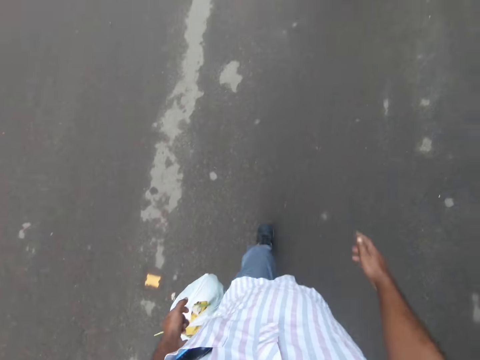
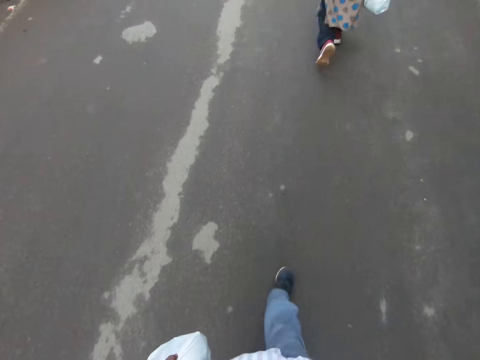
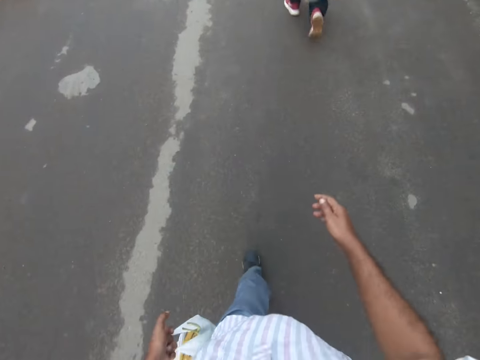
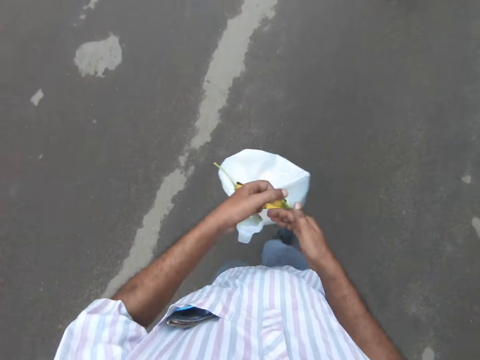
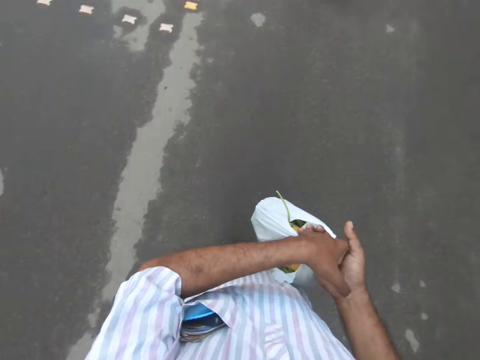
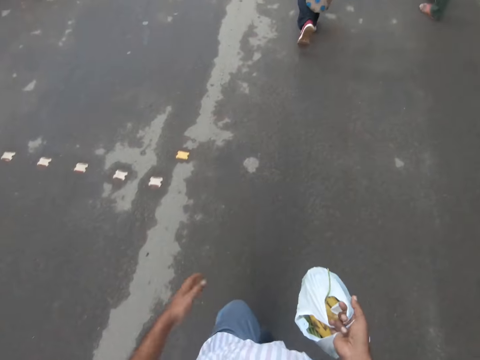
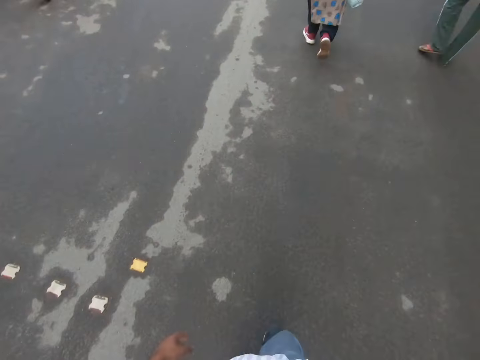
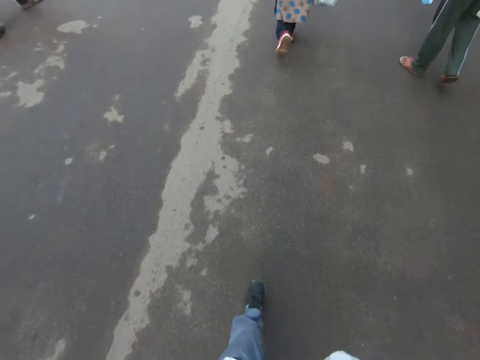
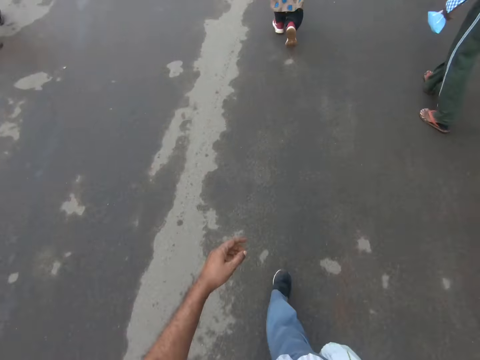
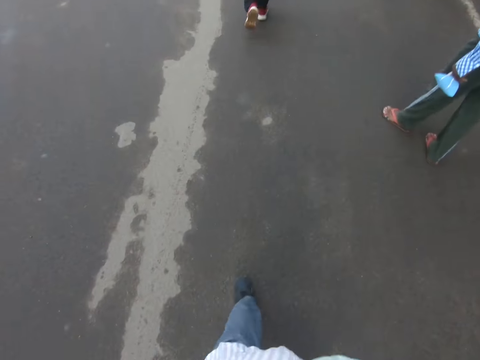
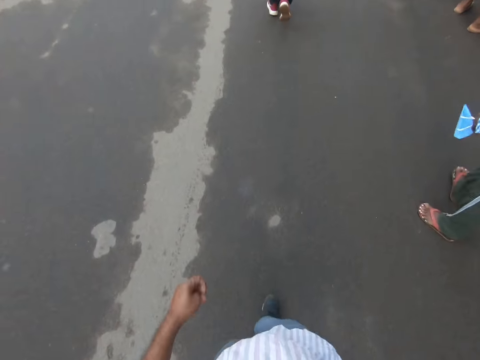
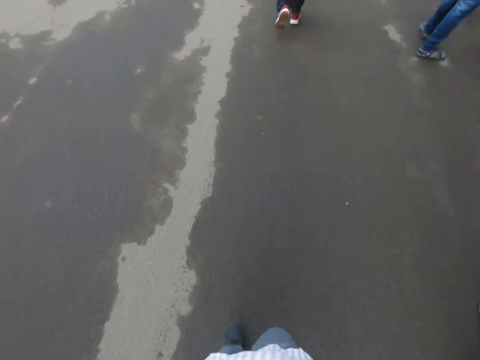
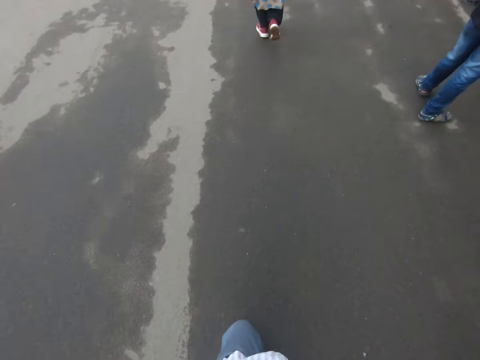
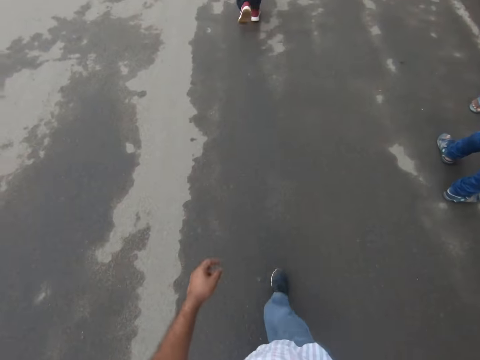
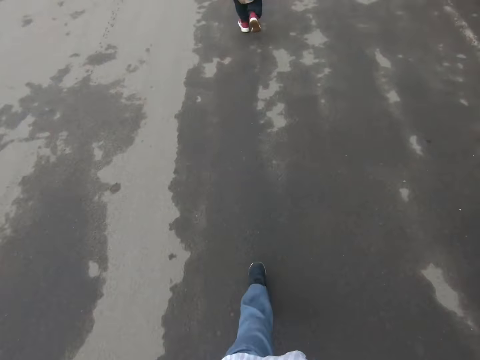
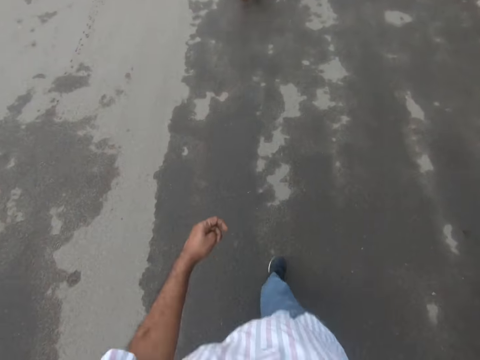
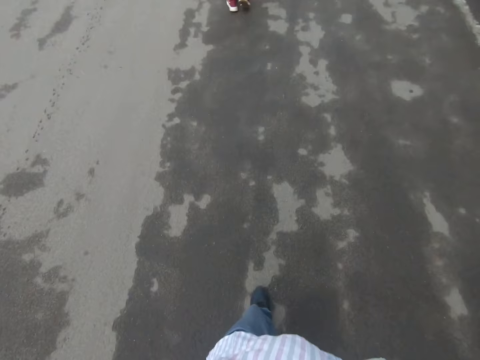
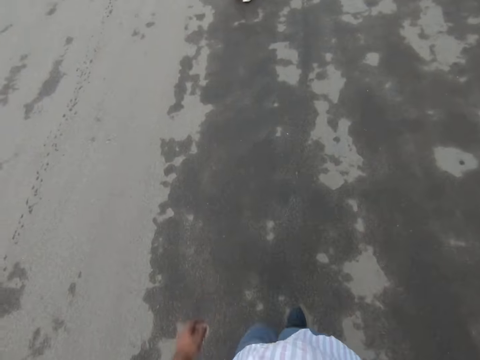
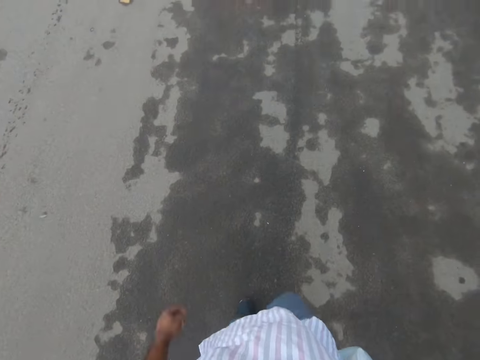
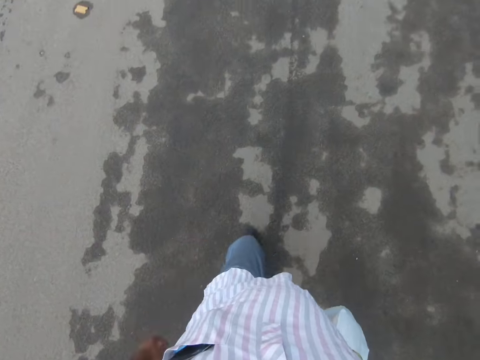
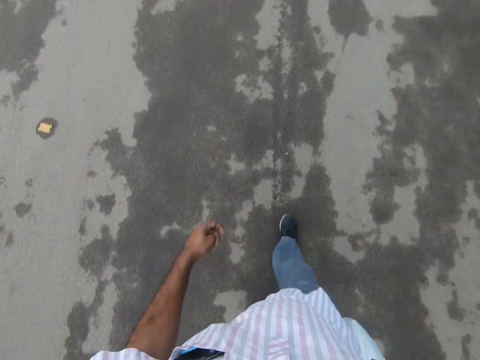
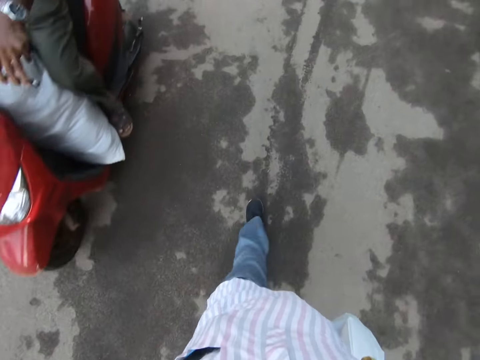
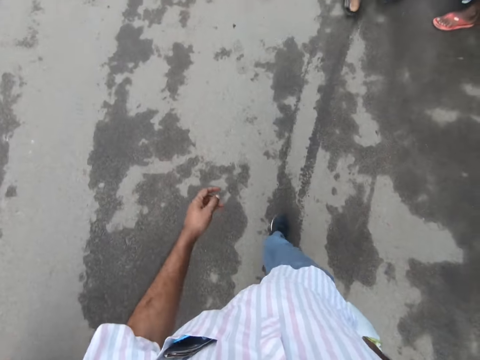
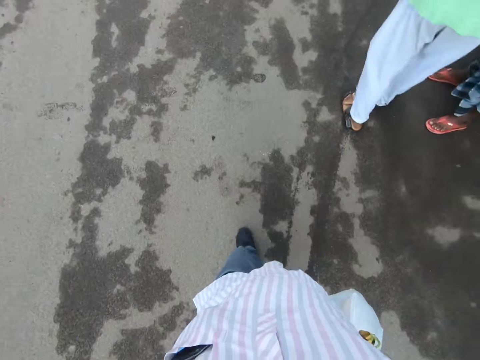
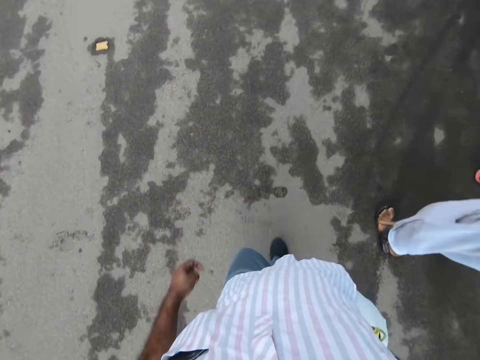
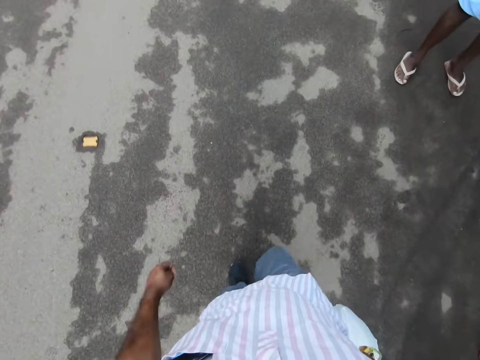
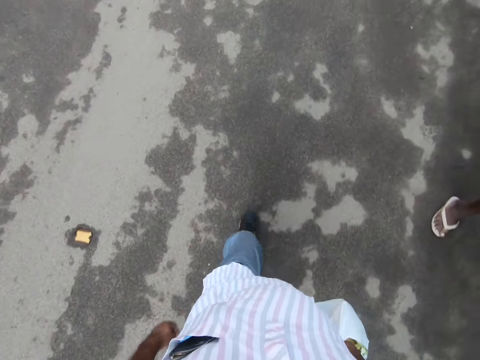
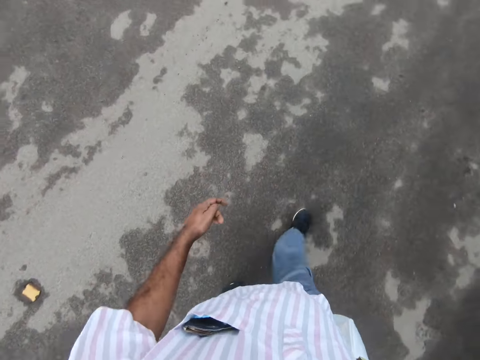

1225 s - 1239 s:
The camera wearer passes the bag of vegetables from his left hand to his right hand. He walks past a man. The man walks along the road. The camera wearer walks along the road. A red scooter rides by him.

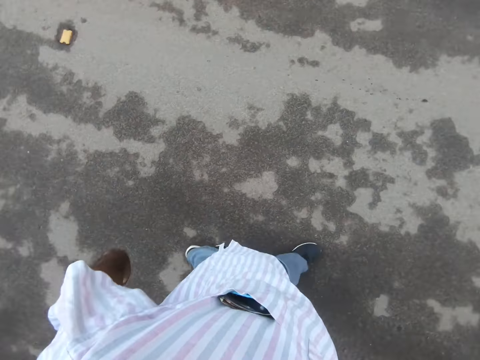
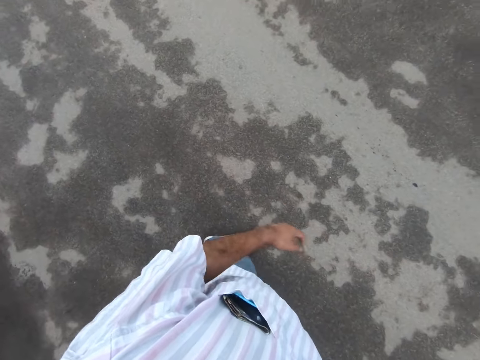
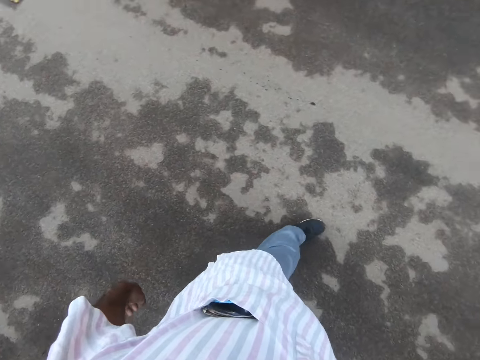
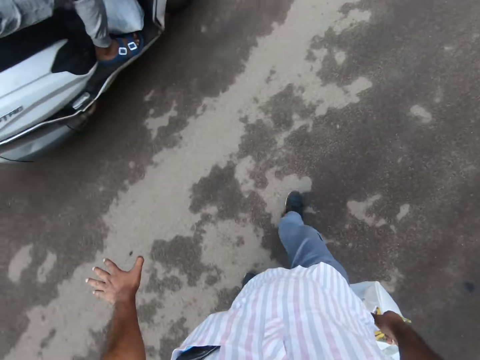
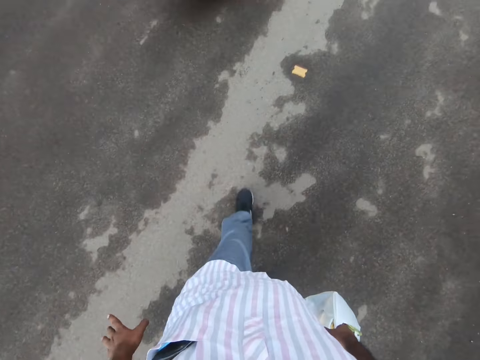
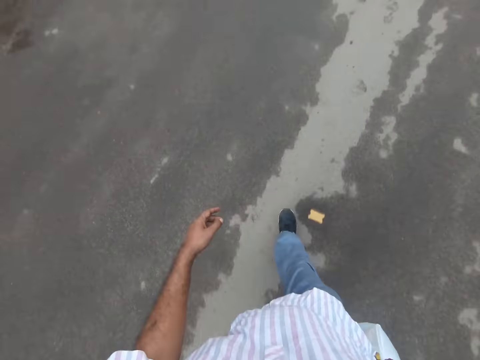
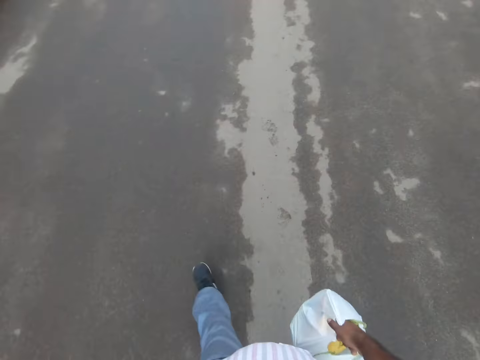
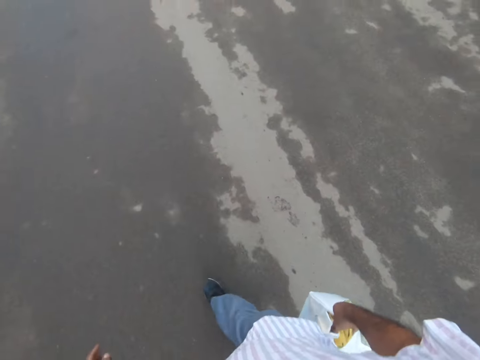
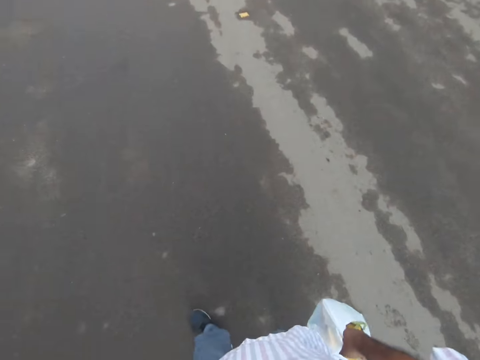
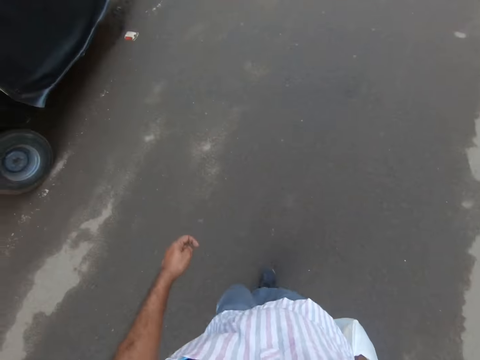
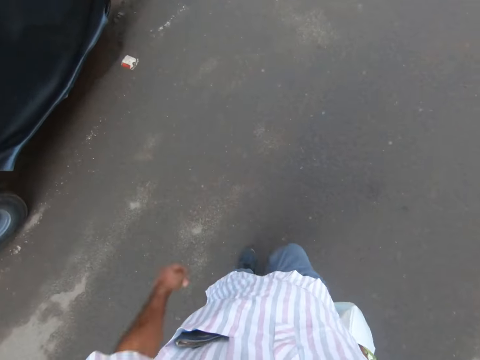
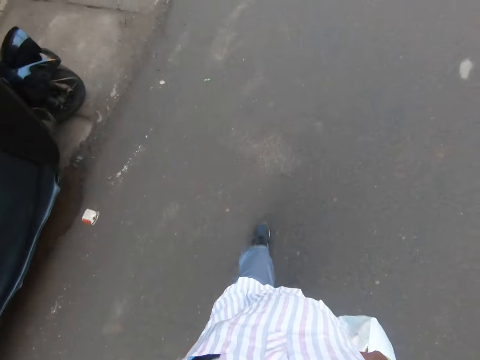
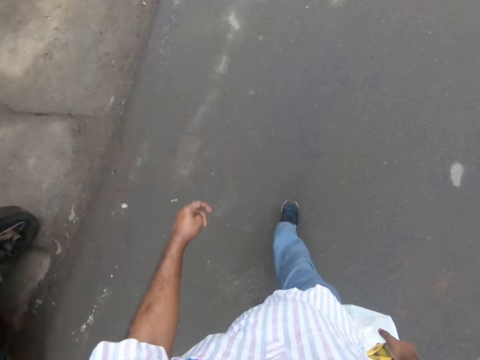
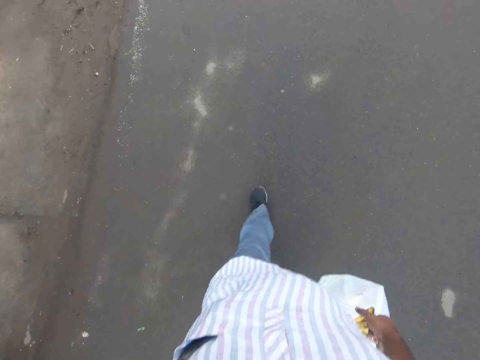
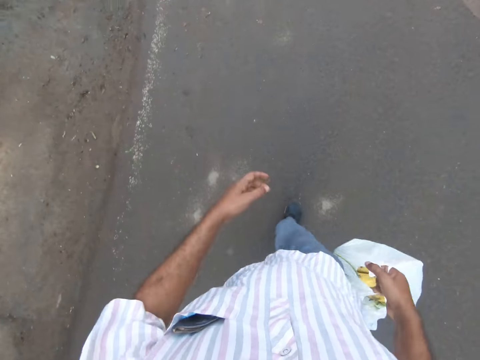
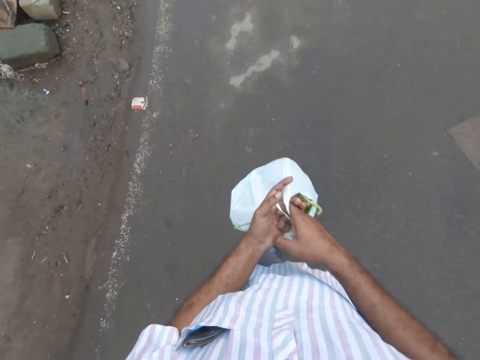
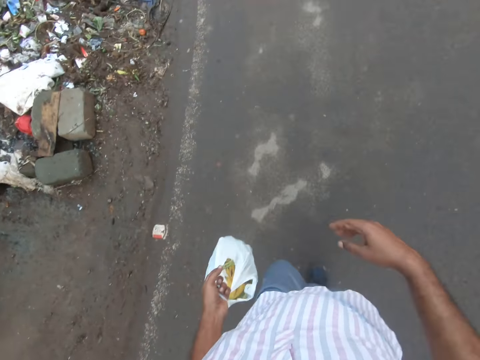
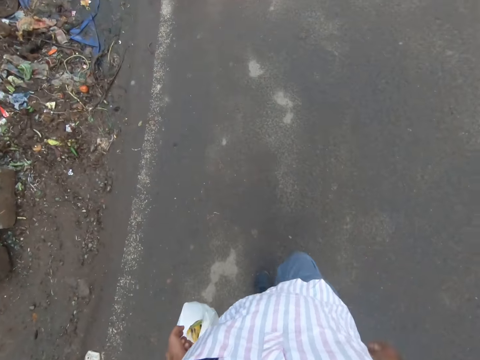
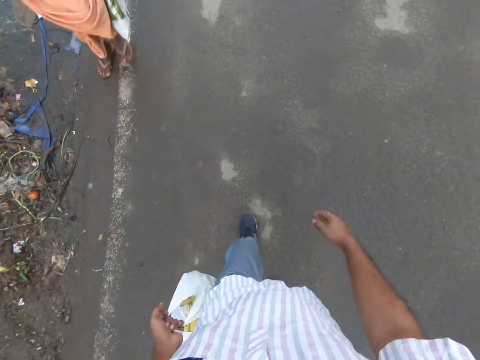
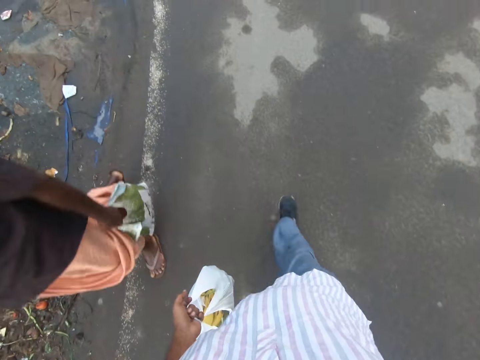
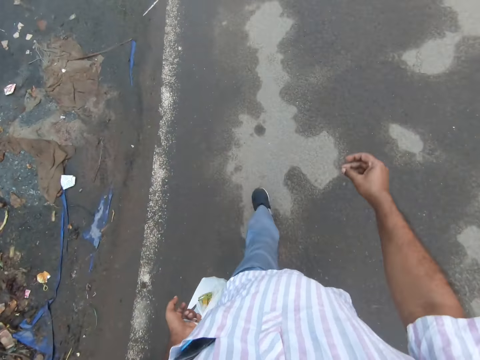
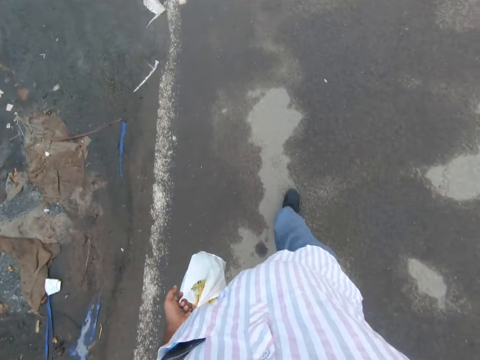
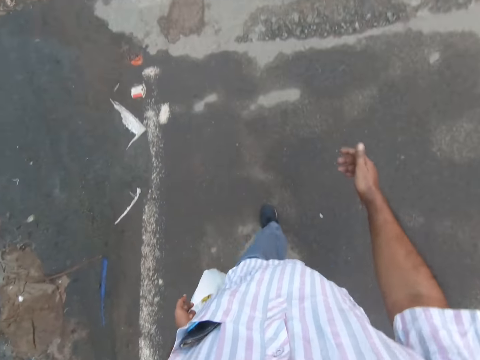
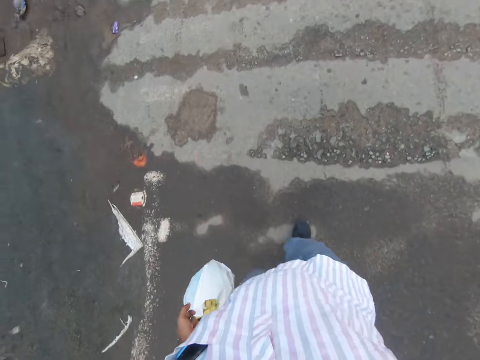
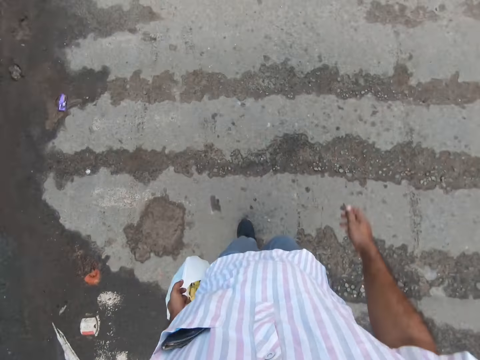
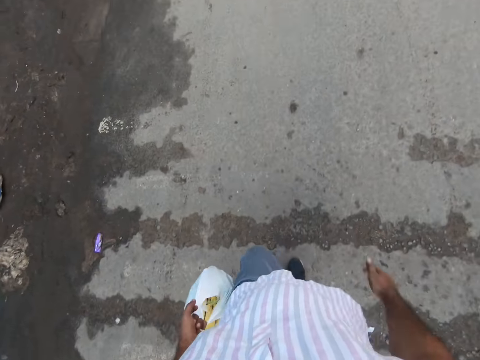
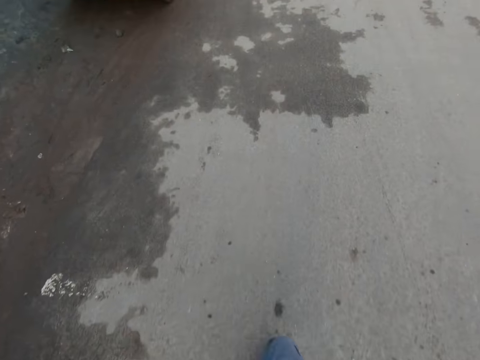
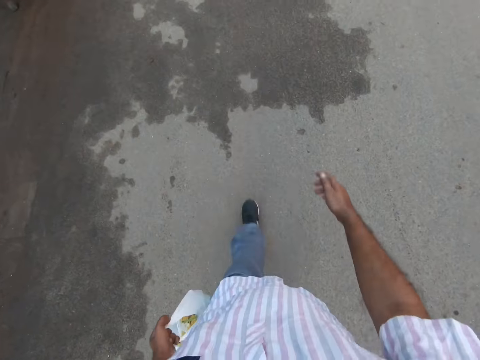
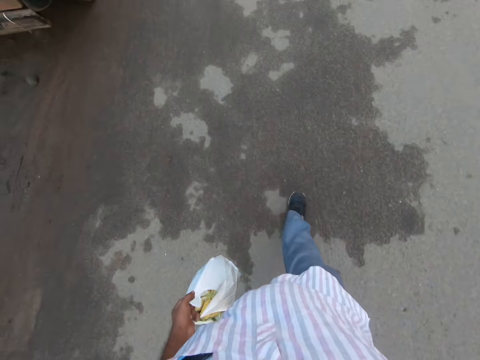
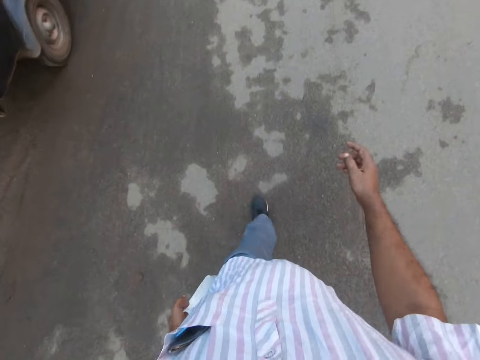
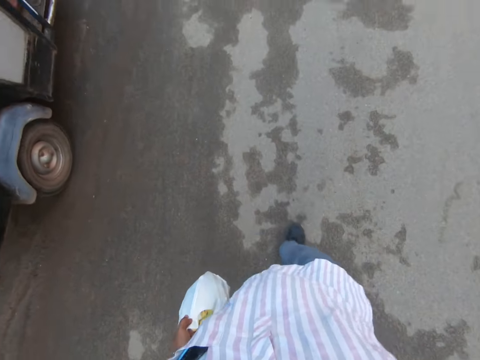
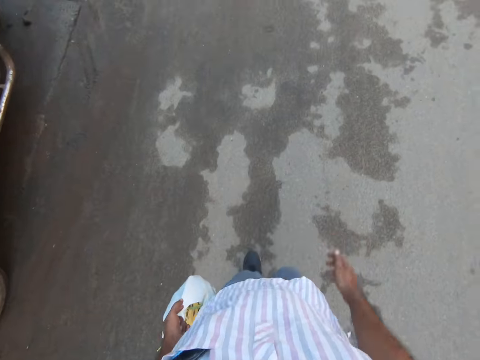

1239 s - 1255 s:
A white scooter rides by the camera wearer. He passes the bag of vegetables from his right hand to his left hand and walks along the road. A woman walks along the road. The woman walks past the camera wearer. The camera wearer walks along the road.
